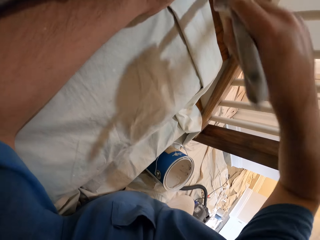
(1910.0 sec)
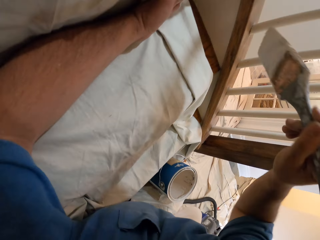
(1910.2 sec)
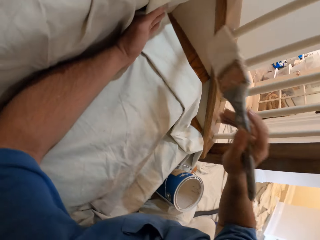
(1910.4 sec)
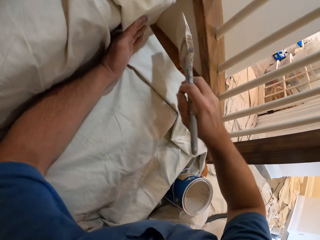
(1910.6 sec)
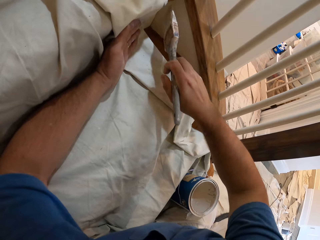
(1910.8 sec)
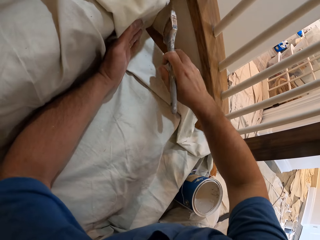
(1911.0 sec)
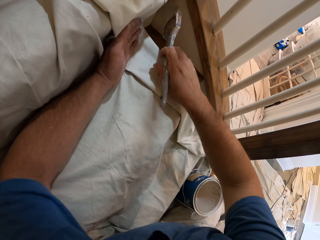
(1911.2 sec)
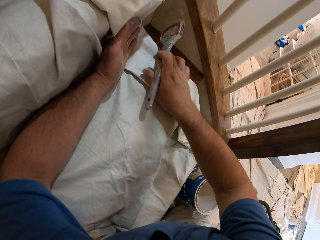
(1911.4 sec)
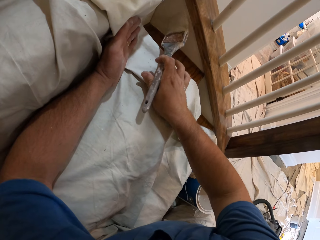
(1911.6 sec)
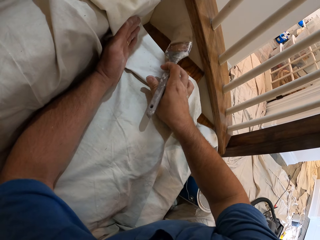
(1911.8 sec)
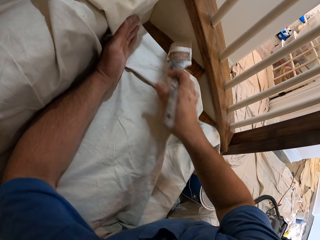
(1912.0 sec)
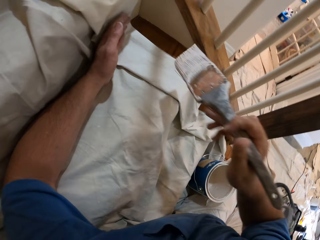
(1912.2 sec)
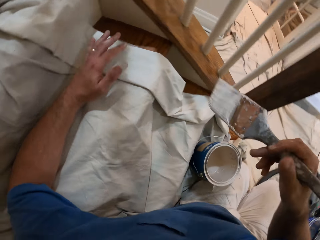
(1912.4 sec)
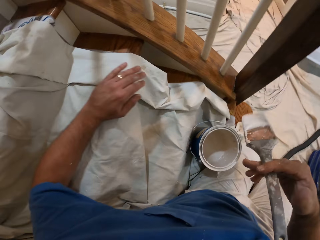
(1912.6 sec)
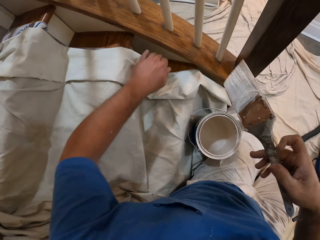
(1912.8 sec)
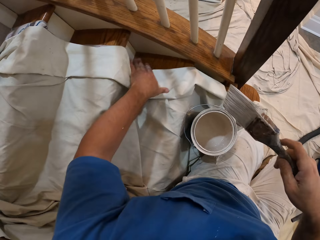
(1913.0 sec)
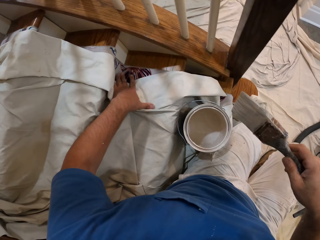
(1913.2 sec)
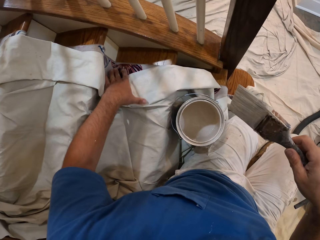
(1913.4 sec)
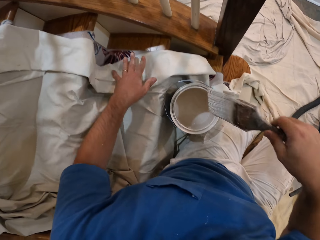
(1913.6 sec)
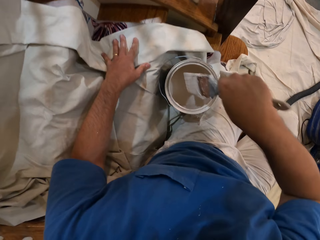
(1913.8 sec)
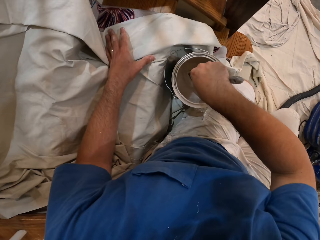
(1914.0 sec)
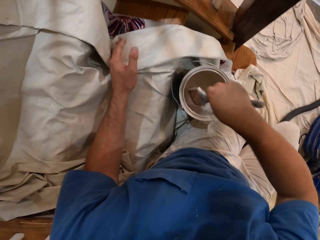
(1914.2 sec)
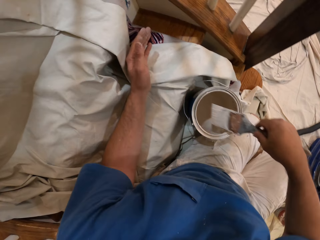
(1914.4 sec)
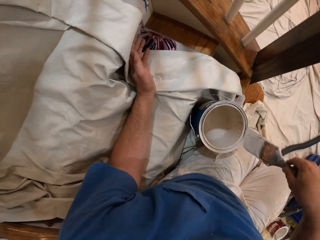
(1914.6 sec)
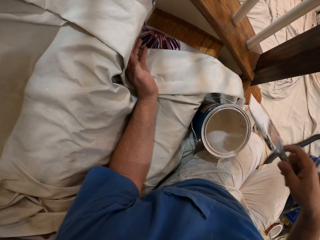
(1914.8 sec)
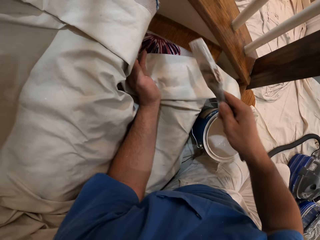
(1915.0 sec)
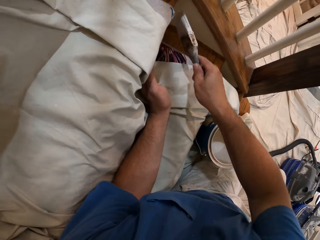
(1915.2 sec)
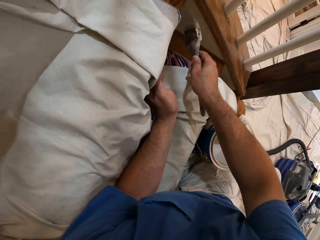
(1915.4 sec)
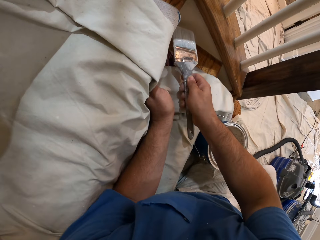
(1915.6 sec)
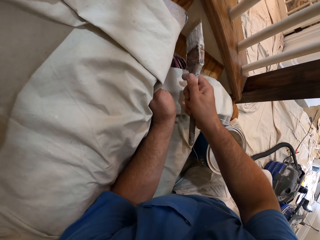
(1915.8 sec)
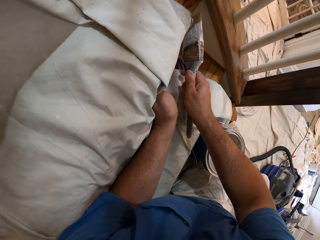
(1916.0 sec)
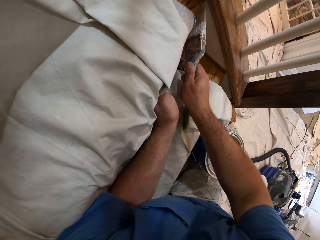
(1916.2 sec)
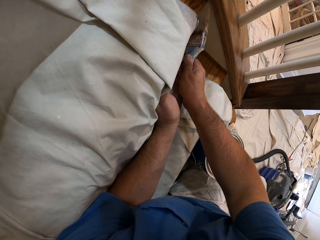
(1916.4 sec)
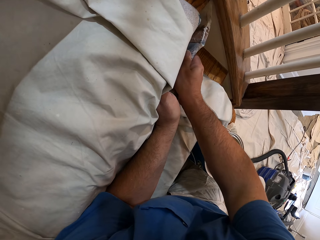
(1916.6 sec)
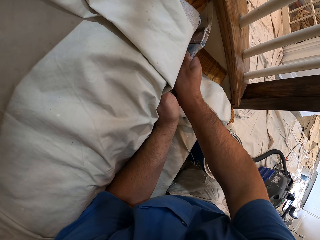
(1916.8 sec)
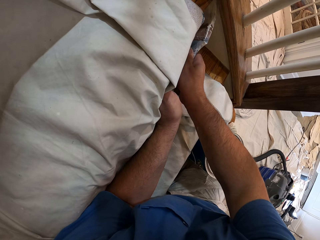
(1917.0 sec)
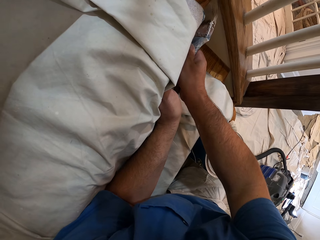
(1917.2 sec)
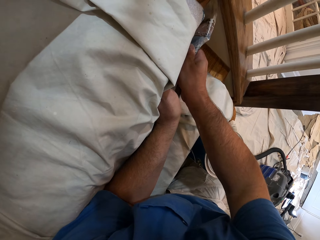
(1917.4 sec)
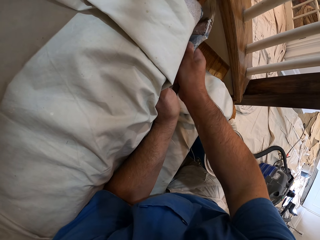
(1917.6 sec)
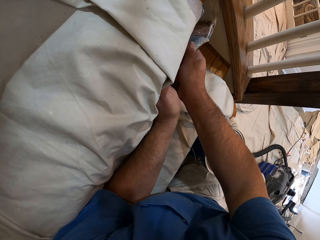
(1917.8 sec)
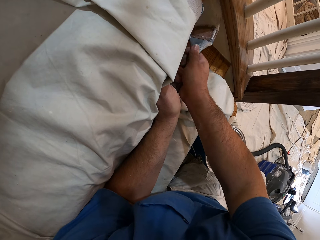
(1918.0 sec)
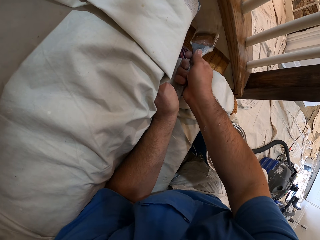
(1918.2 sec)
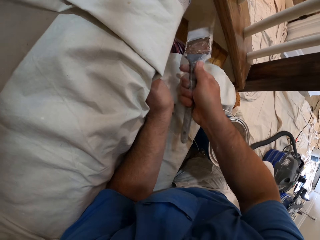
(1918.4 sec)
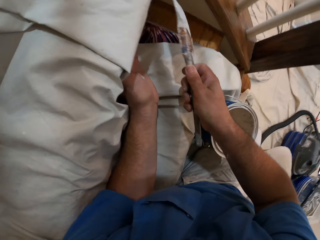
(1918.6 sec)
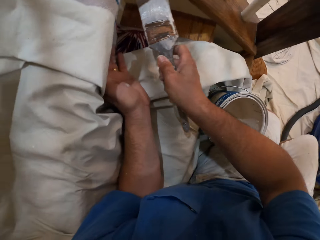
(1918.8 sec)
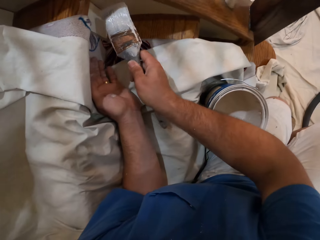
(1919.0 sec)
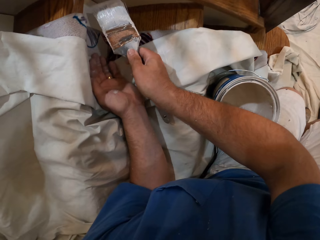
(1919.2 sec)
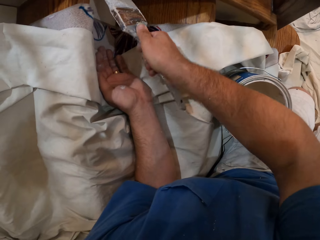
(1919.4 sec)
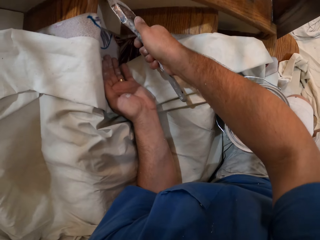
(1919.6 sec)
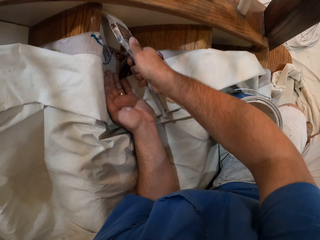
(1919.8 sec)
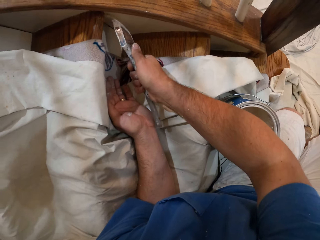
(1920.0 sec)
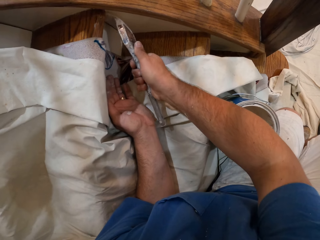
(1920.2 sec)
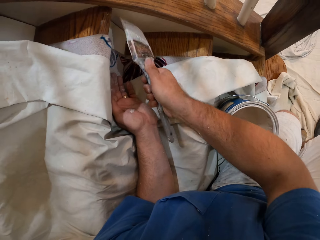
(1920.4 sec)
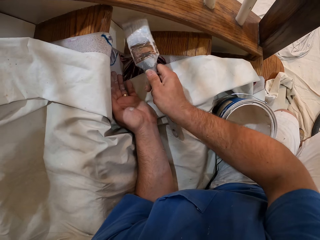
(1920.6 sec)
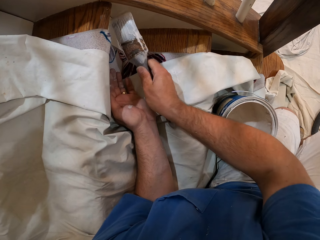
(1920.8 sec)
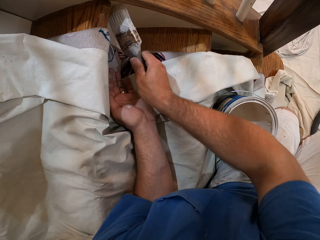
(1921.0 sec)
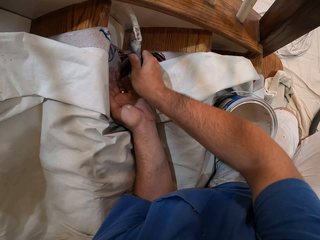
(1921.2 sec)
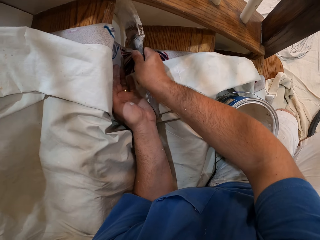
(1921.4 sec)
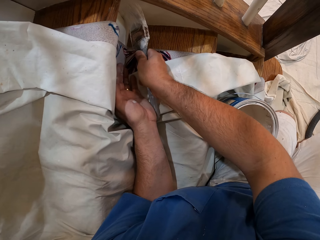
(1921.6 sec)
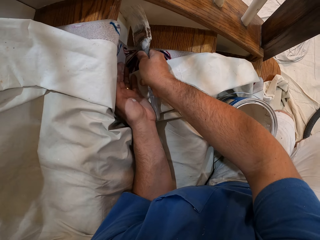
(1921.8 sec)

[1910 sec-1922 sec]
The camera wearer pulls the cloth from the stairs. He adjusts the cloth on the staircase with his left hand. He dips the brush into the paint. He paints the stairs with the brush.

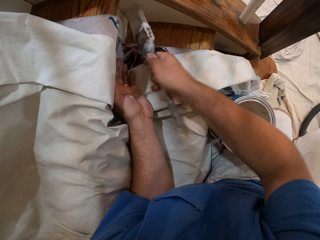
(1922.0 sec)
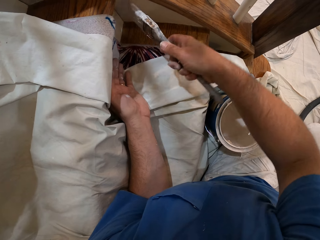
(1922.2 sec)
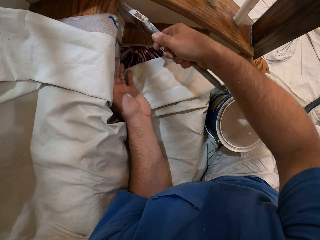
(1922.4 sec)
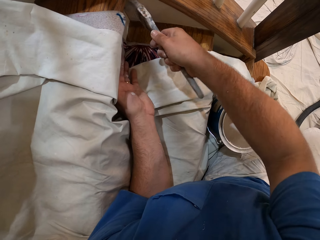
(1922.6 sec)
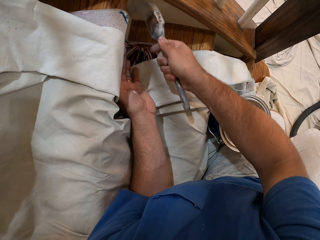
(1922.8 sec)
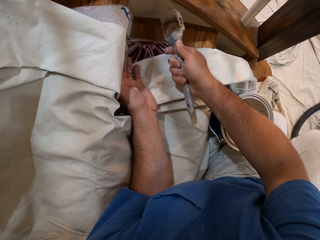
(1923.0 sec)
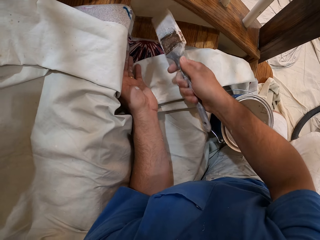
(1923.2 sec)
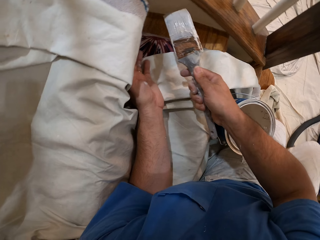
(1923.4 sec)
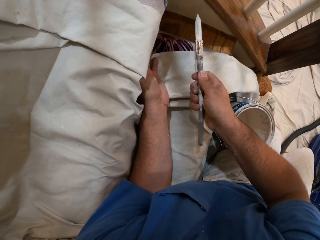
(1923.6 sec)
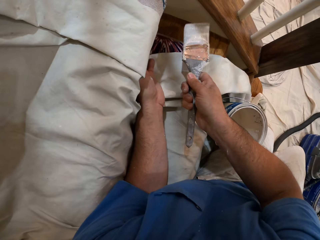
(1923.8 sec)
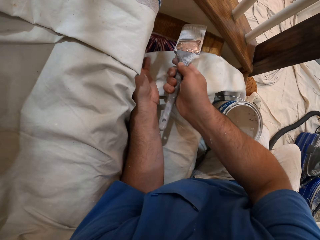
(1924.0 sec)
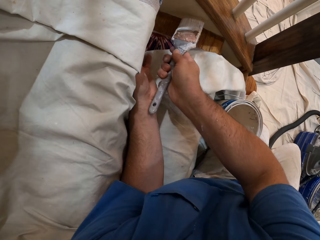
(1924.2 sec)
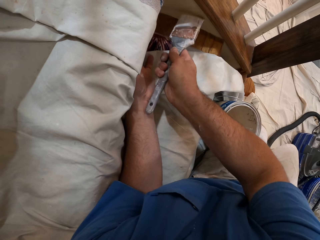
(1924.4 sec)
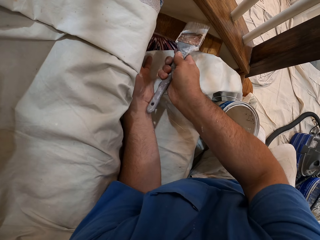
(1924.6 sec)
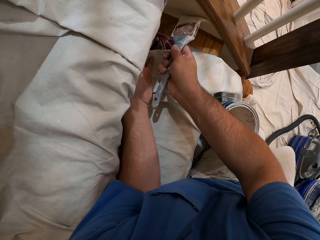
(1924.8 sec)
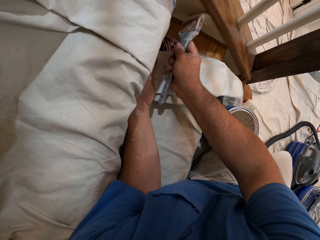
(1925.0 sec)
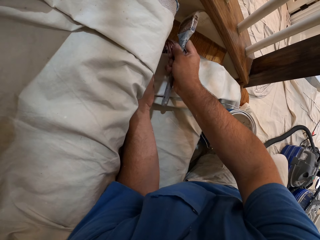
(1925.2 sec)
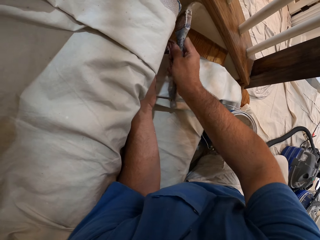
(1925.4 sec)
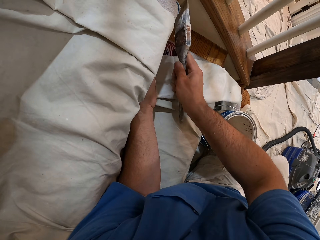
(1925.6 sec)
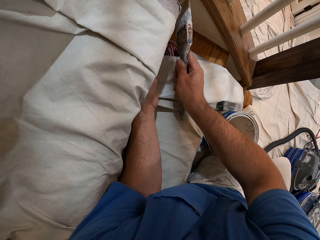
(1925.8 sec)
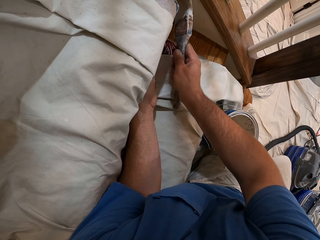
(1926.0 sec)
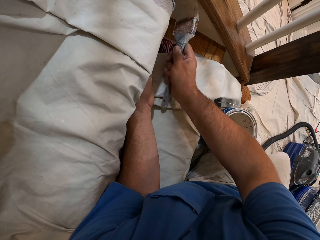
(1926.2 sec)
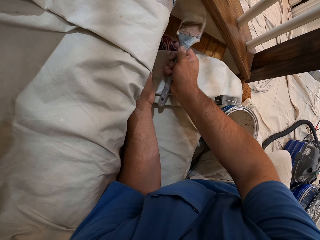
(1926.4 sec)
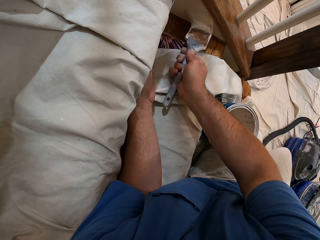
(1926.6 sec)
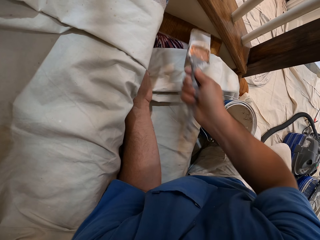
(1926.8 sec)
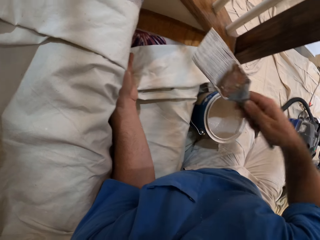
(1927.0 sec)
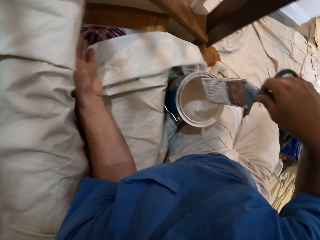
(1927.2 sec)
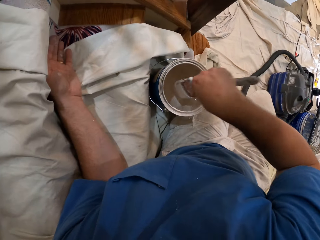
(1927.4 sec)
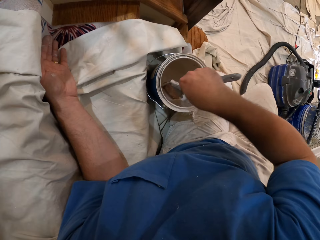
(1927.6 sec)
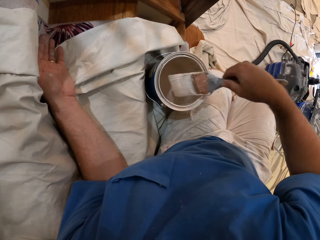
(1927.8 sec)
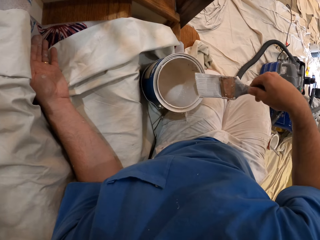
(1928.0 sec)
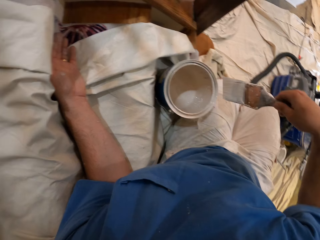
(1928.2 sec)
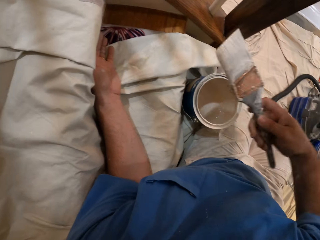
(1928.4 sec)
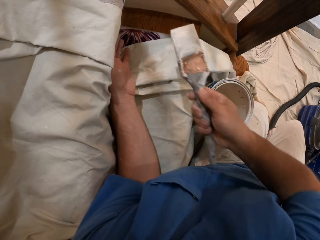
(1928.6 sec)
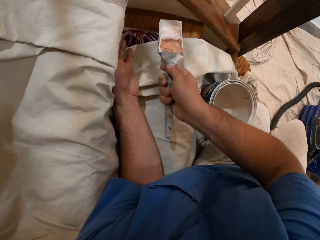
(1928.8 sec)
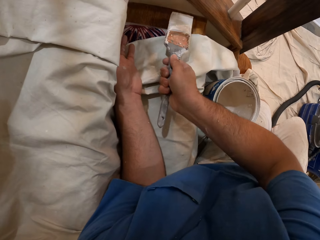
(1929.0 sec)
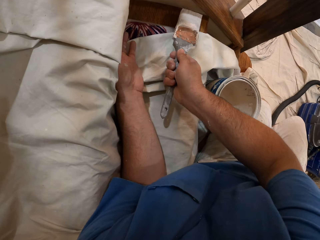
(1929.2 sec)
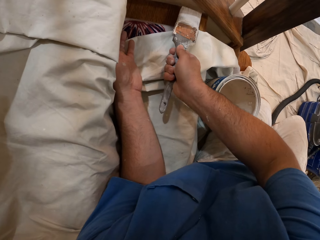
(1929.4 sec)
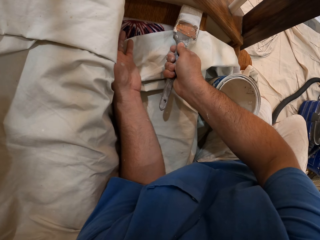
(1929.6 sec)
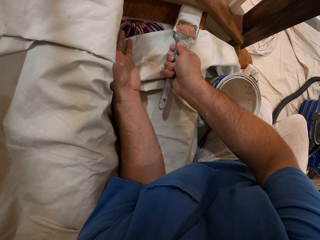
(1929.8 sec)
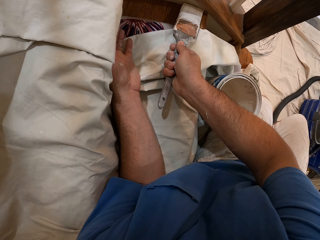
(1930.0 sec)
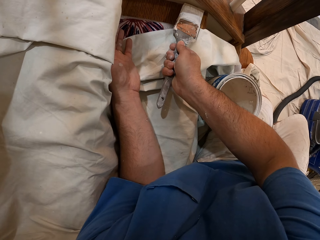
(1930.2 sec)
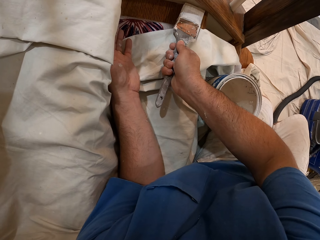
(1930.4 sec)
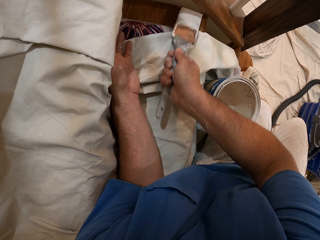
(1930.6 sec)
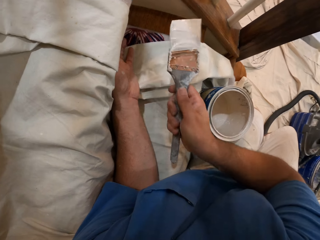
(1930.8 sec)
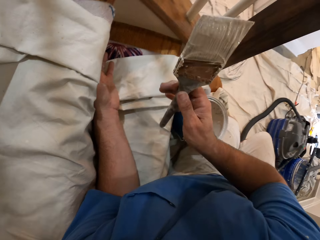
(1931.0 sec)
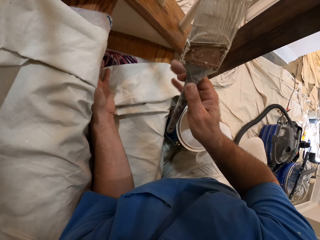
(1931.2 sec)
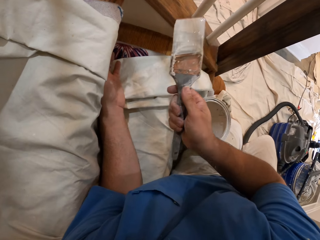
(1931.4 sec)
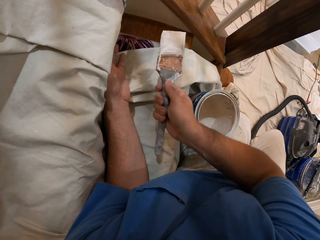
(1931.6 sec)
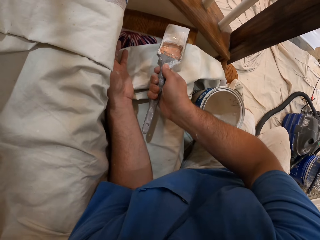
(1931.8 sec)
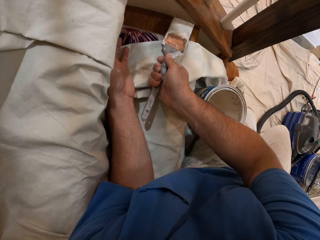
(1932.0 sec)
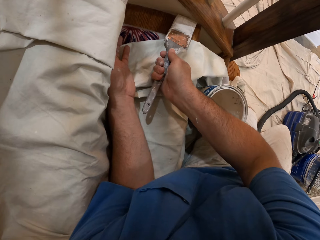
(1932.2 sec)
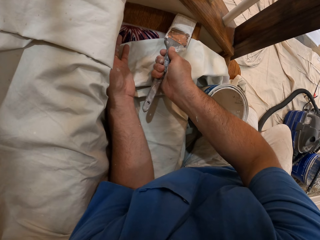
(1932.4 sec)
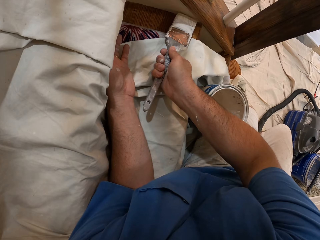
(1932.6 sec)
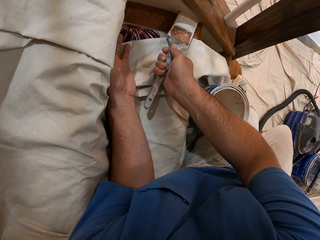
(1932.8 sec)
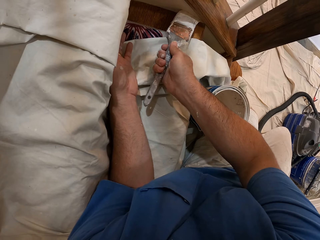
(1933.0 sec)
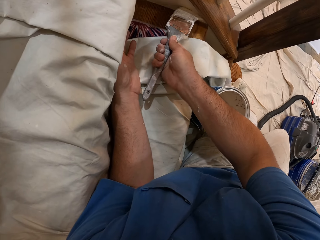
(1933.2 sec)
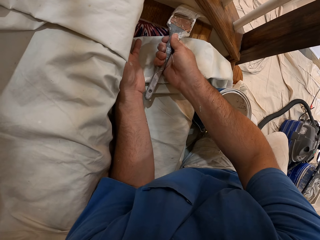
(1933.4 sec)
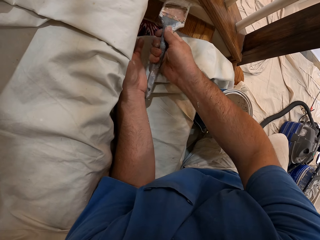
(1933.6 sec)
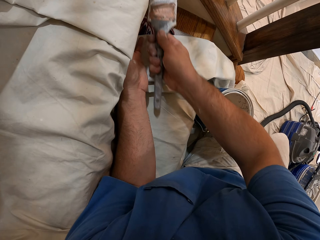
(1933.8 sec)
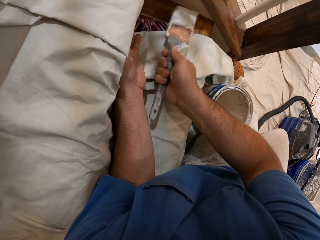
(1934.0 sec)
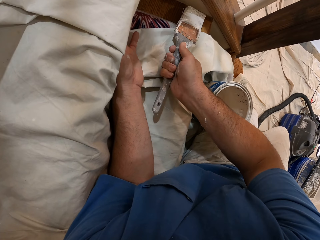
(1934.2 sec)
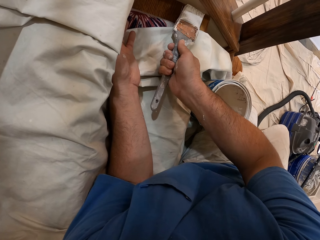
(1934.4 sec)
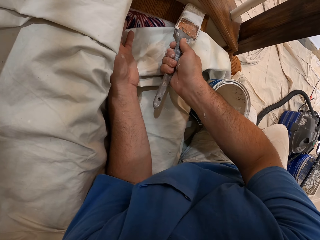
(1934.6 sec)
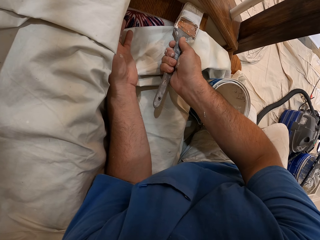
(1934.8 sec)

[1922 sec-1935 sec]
The camera wearer dips the brush into the paint. He paints the stairs with the brush. He stretches his fingers. He dips the brush in the paint.
